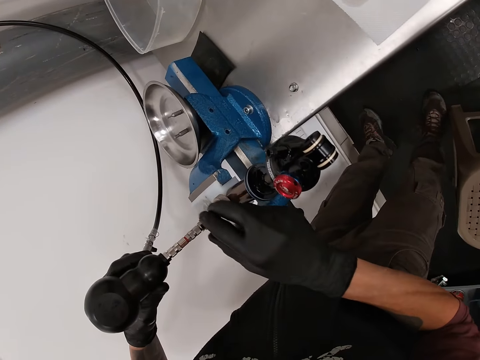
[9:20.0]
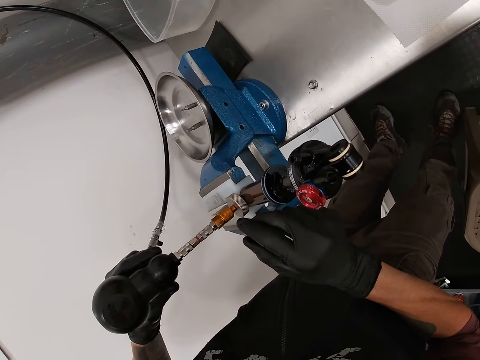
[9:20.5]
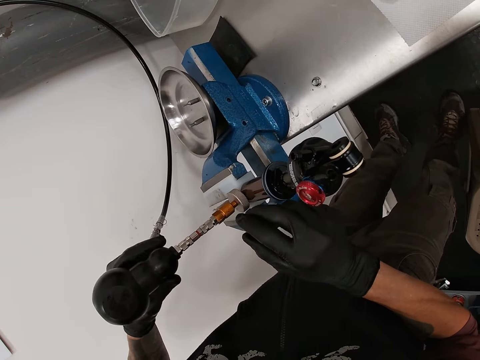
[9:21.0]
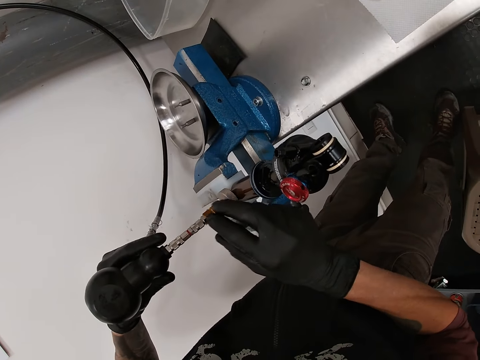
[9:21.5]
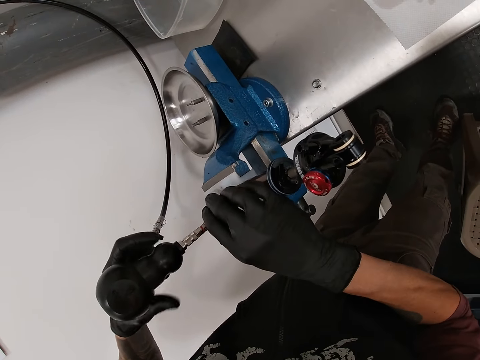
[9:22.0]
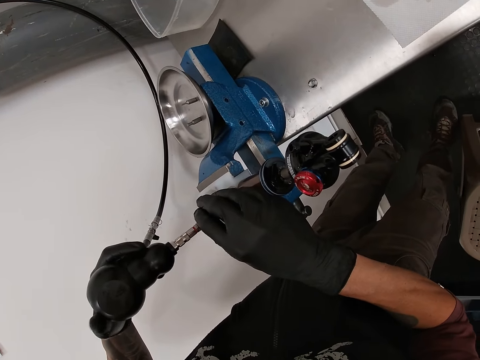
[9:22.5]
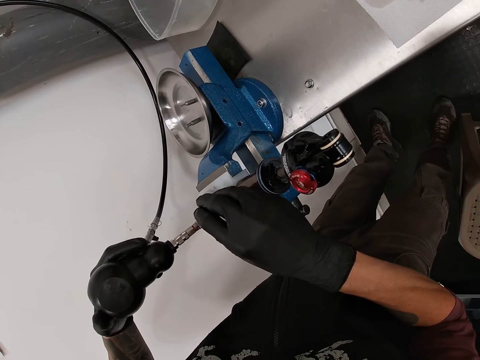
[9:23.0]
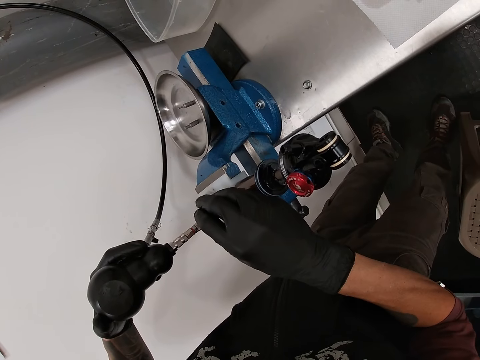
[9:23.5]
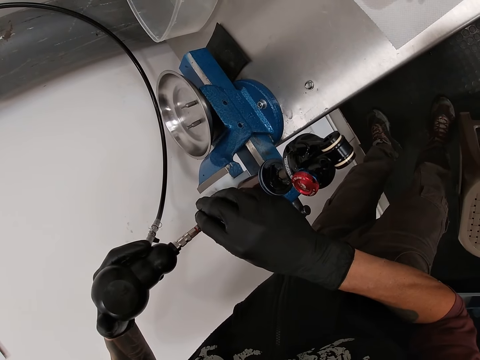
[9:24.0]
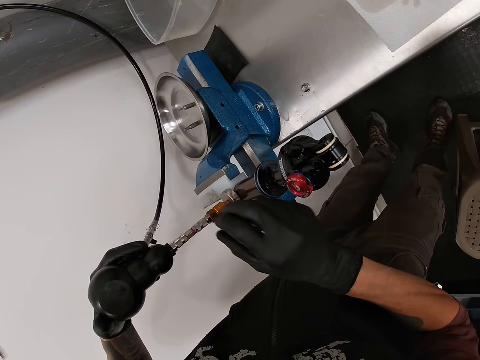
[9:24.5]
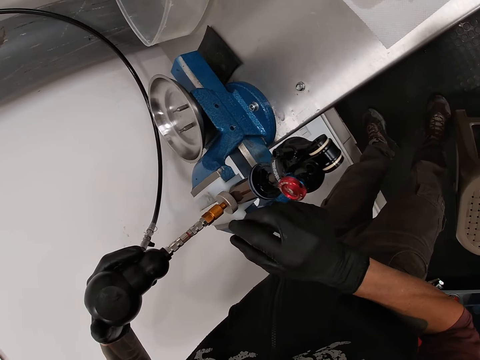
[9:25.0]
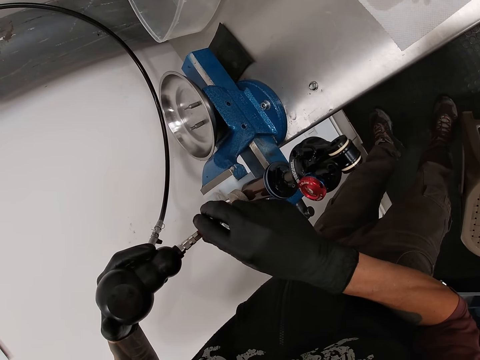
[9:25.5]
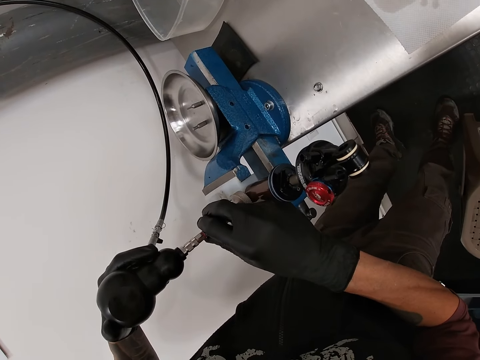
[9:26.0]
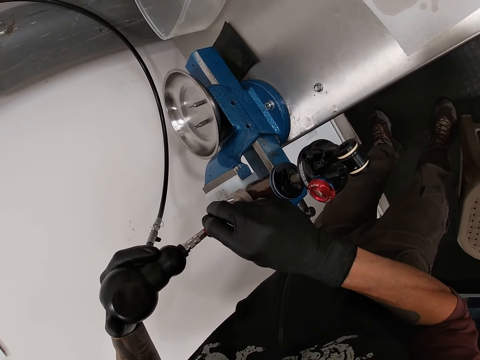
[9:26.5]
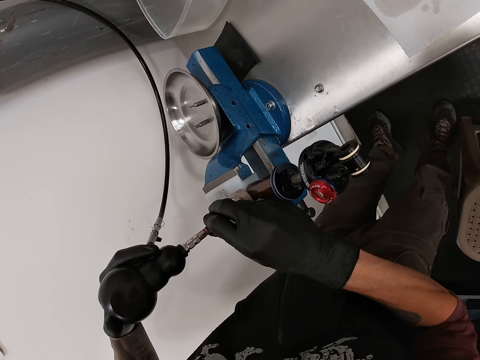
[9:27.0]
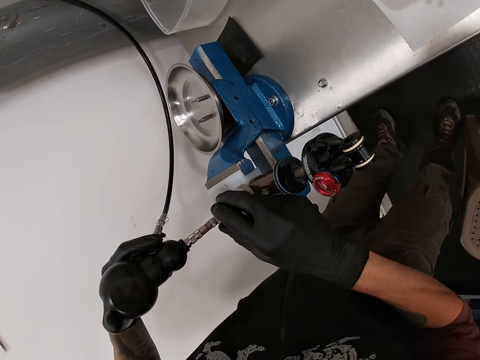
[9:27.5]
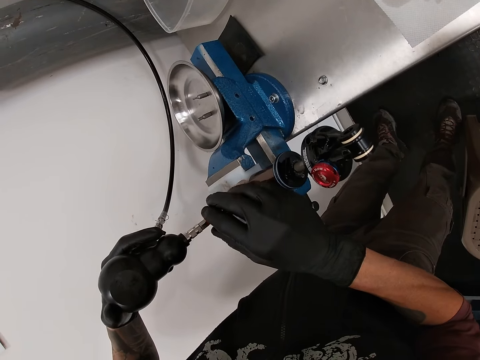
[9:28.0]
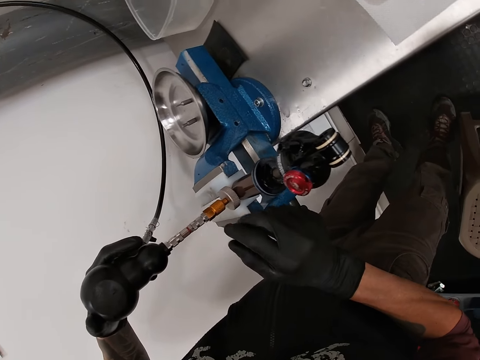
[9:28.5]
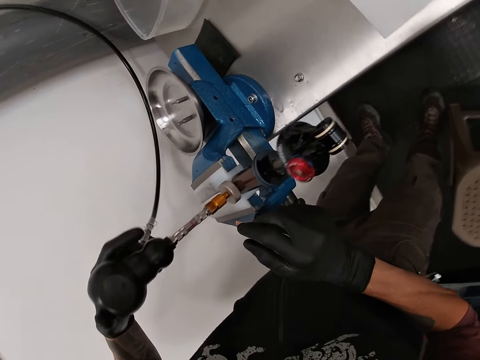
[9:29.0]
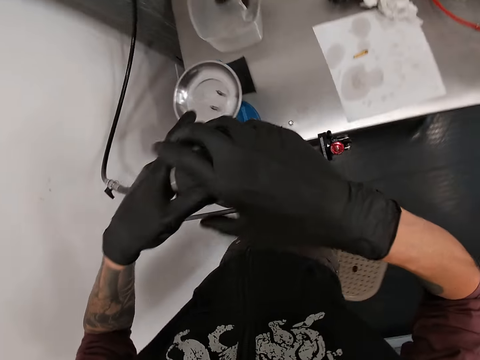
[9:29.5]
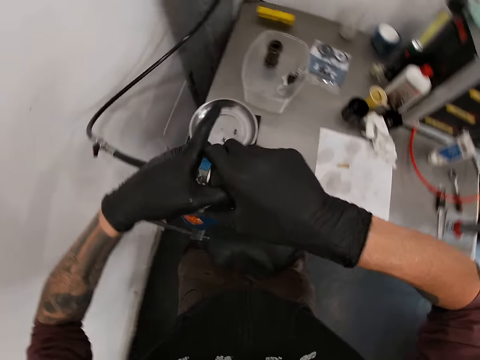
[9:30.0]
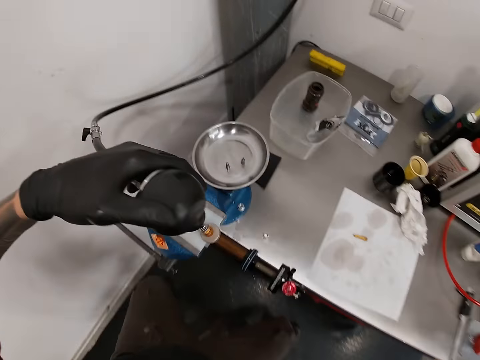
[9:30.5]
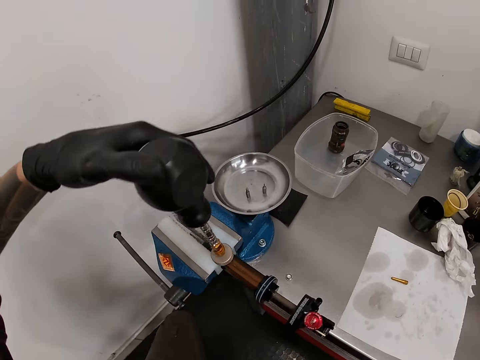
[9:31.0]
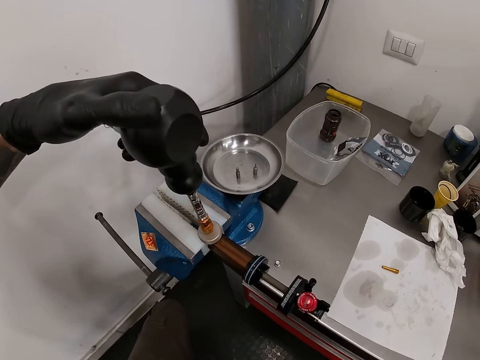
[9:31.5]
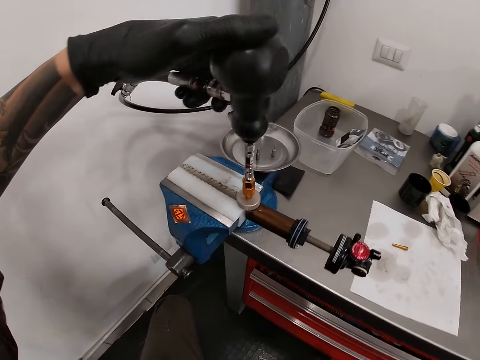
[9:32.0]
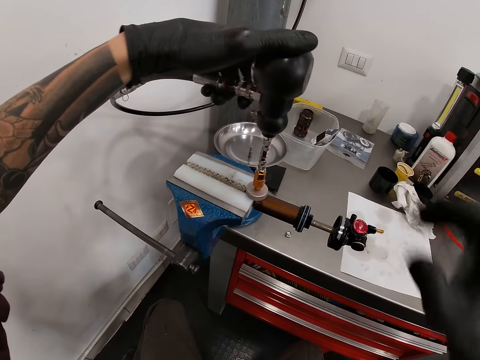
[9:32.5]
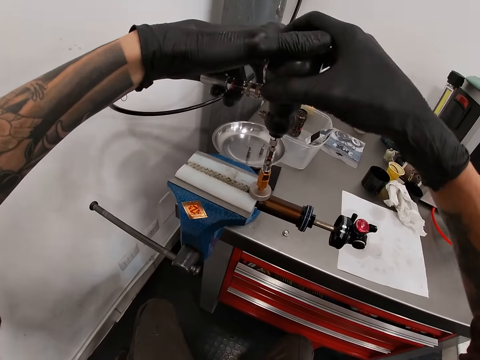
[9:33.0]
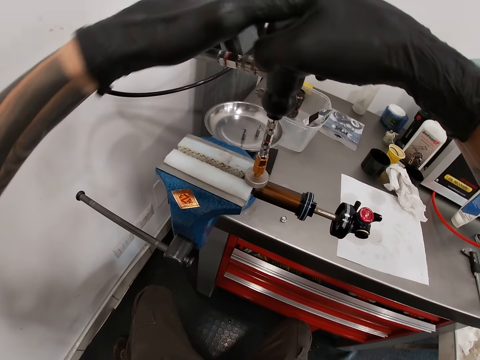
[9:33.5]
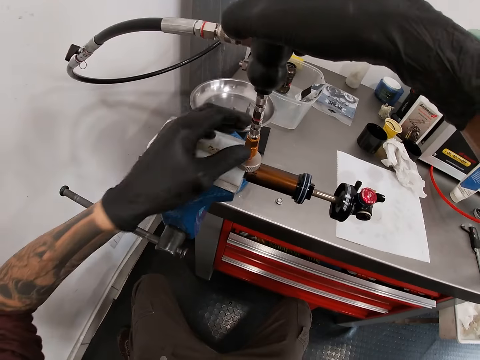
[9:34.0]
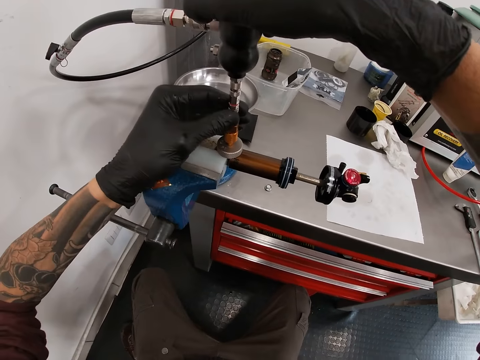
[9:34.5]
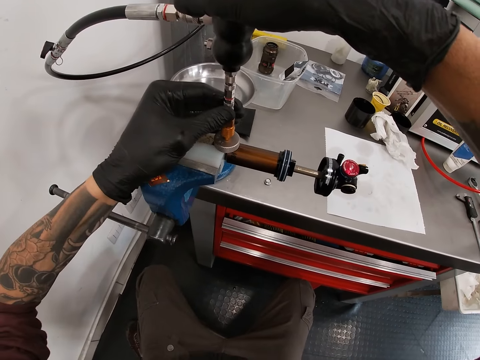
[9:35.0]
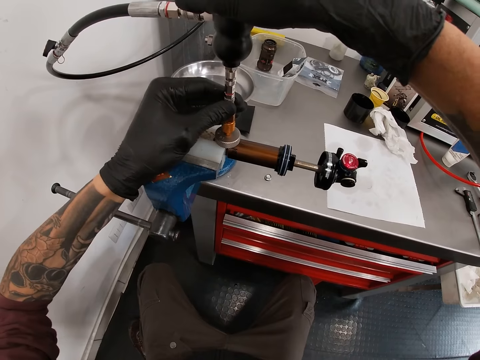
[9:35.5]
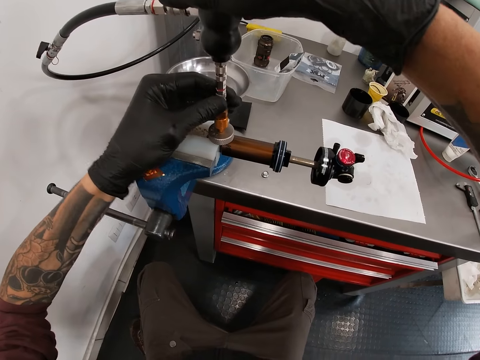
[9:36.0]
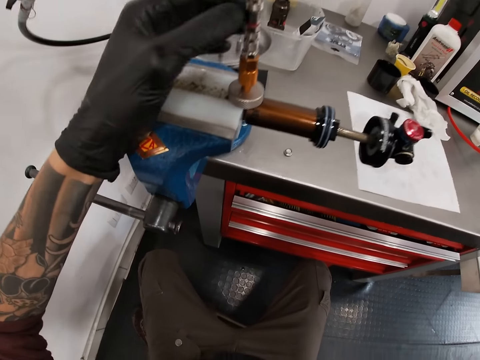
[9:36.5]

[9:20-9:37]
The camera wearer holds a rubber pump with his left hand. He holds a nozzle with his right hand. He holds something. He looks around. He holds the rubber pump with his right hand. He looks around. He moves a chair on the floor. He holds the rubber pump with his right hand. He holds the nozzle with his left hand. He pulls a pipe.

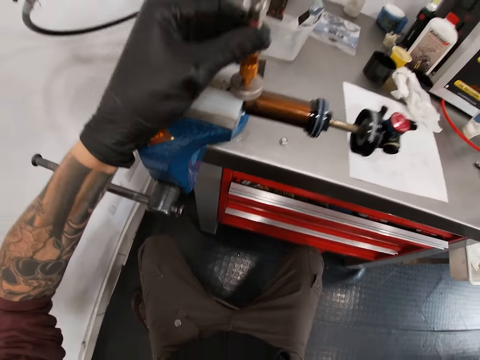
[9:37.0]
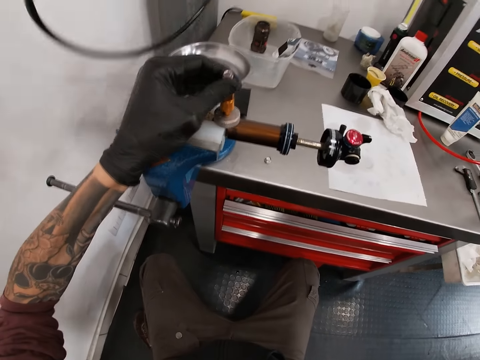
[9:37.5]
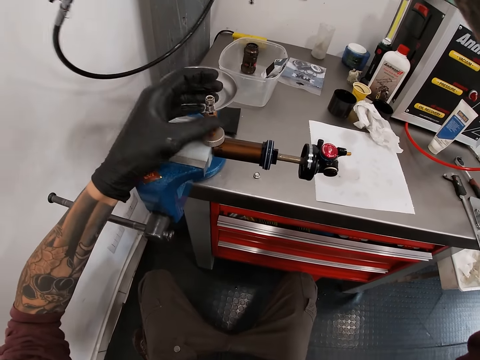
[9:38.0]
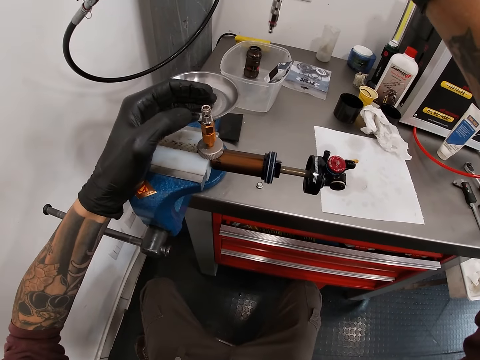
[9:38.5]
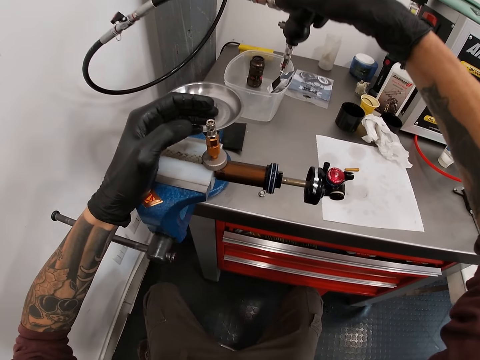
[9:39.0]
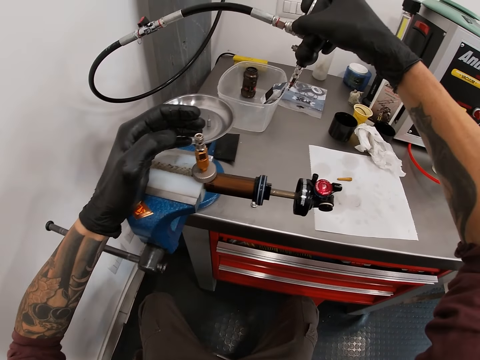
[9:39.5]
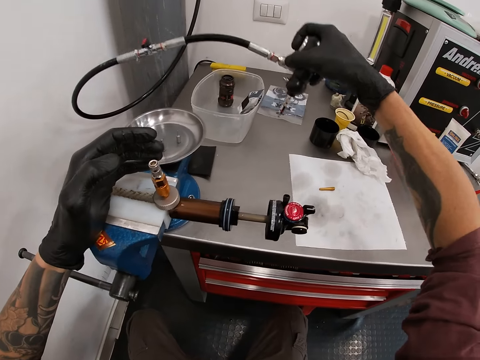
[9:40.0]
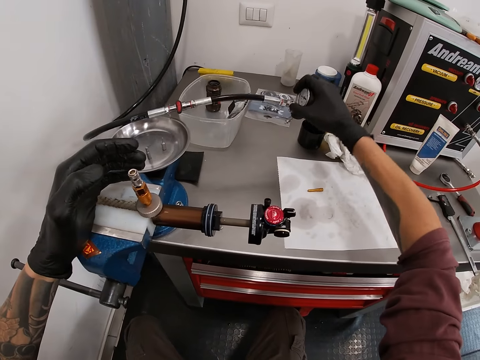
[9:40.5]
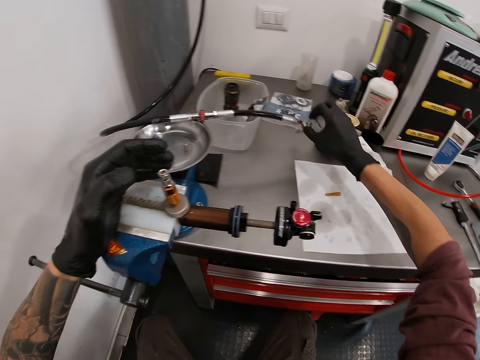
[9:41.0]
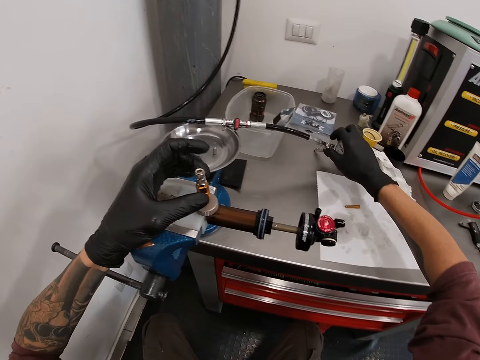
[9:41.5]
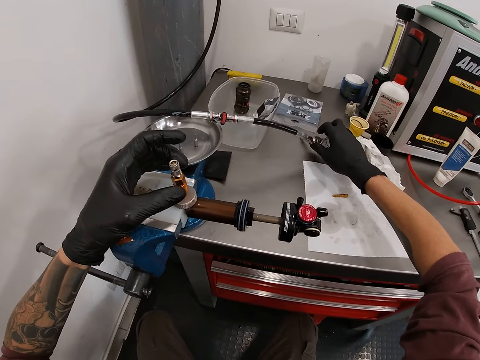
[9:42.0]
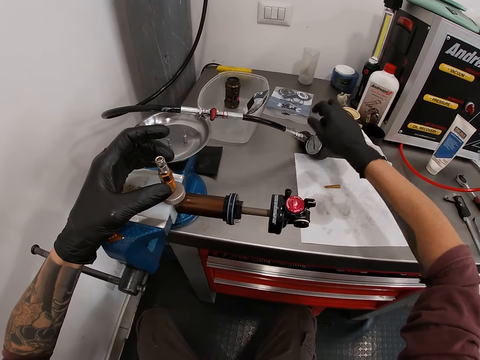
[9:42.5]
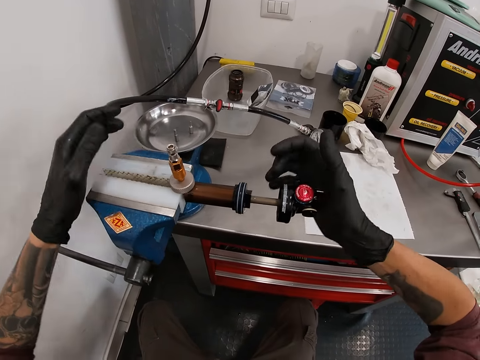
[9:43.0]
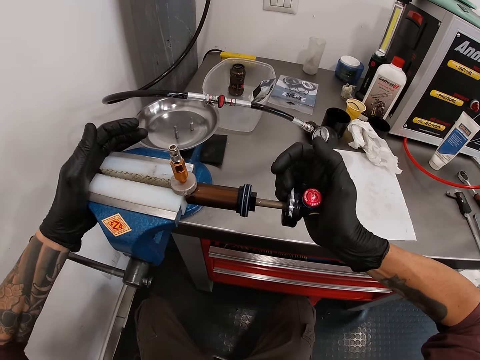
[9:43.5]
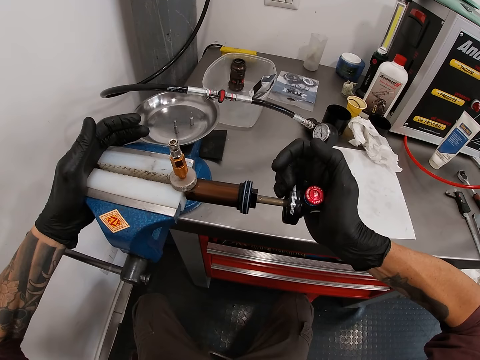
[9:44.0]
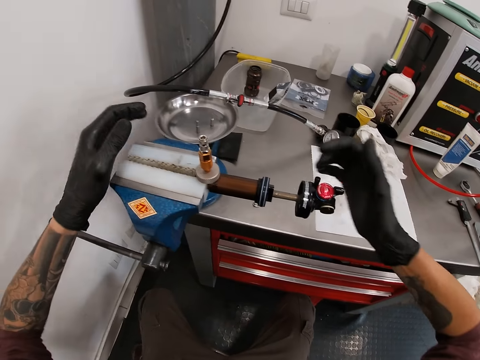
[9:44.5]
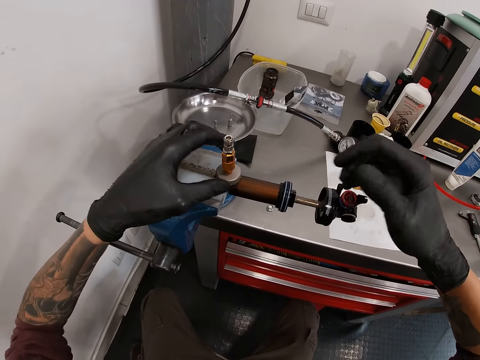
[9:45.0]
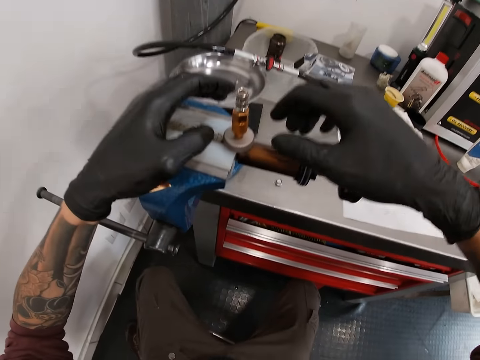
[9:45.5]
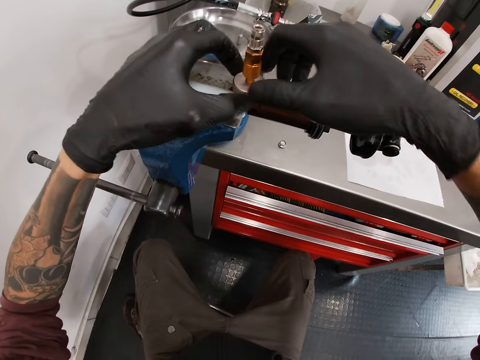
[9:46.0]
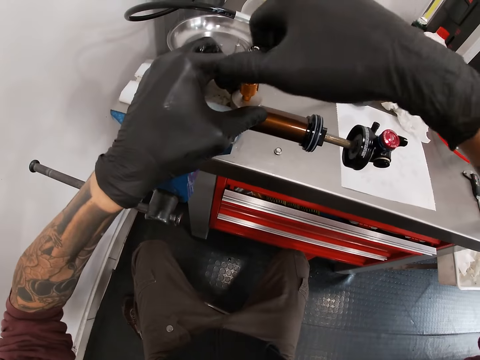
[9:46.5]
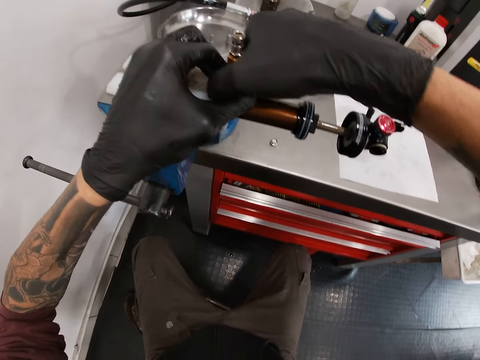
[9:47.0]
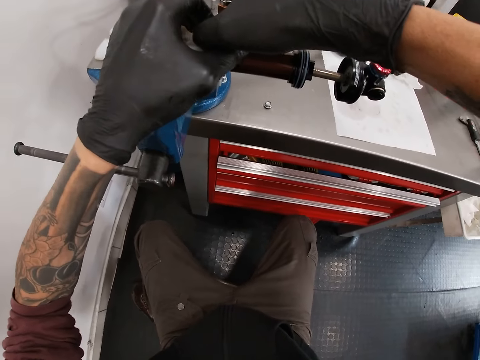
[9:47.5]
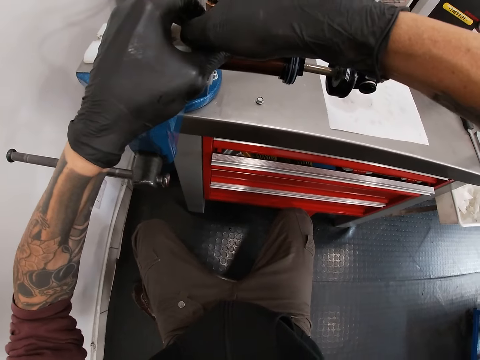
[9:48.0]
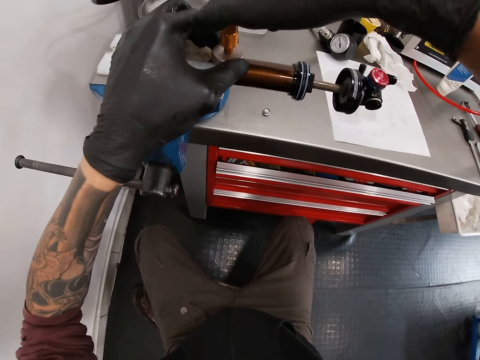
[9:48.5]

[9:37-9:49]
The camera wearer pulls the rubber pump from the nozzle with his right hand. He looks around. He drops the hose on a table with his right hand. He presses a gas regulator with his right hand. He holds a scale with his left hand. He fixes something. He holds a valve handwheel with his left hand and holds the nozzle with his right hand. He loosens the nozzle from the valve handwheel with both hands.
